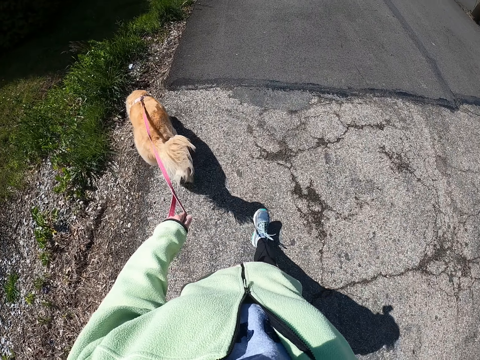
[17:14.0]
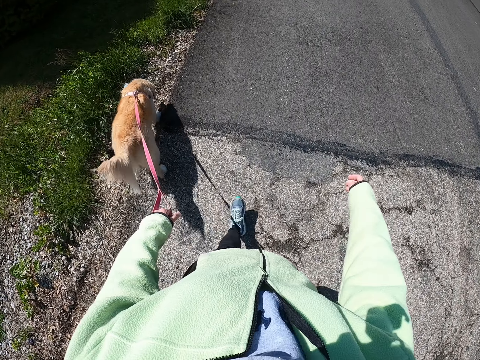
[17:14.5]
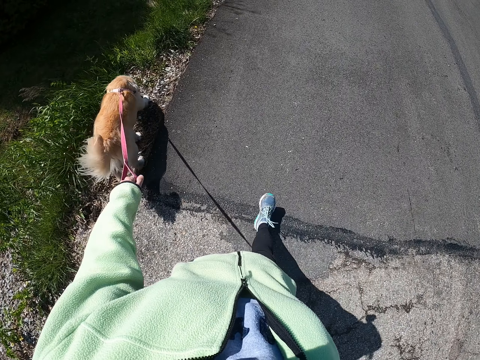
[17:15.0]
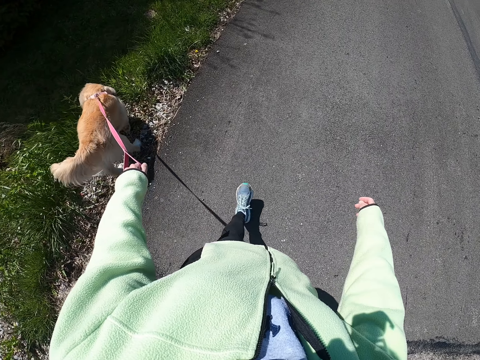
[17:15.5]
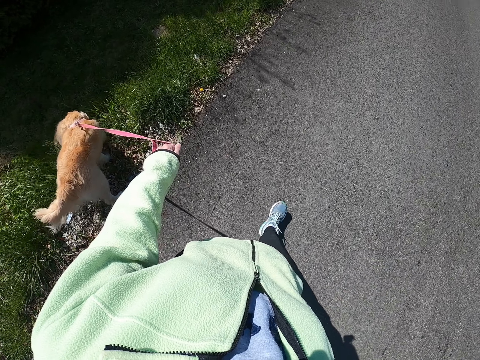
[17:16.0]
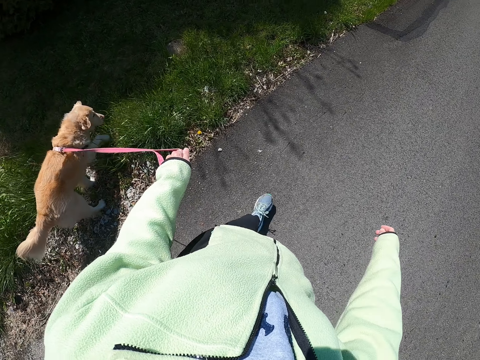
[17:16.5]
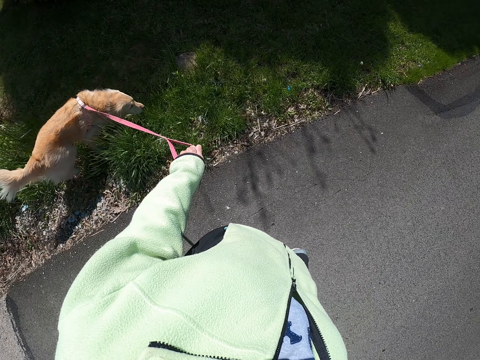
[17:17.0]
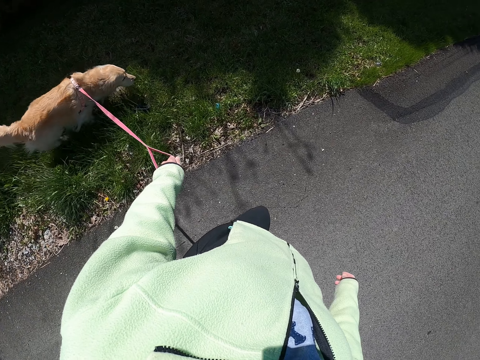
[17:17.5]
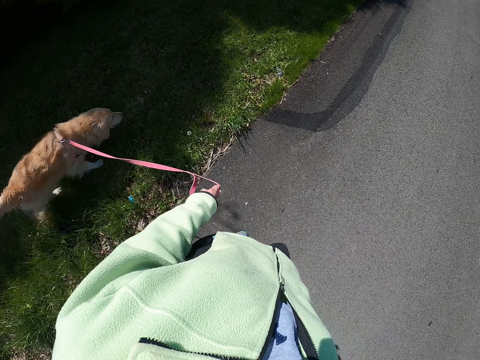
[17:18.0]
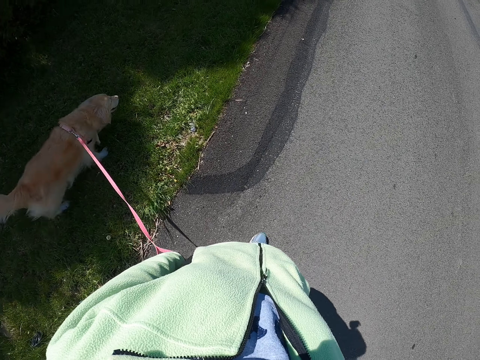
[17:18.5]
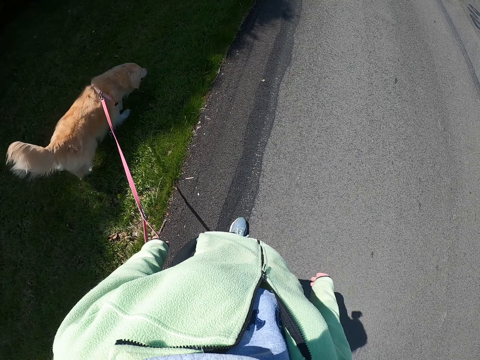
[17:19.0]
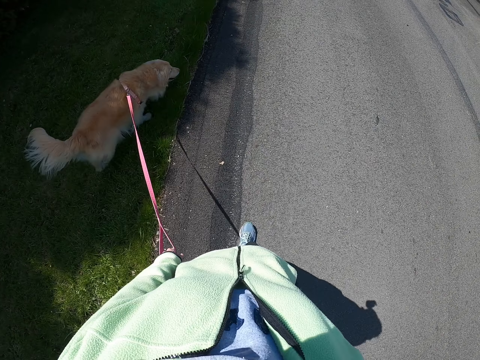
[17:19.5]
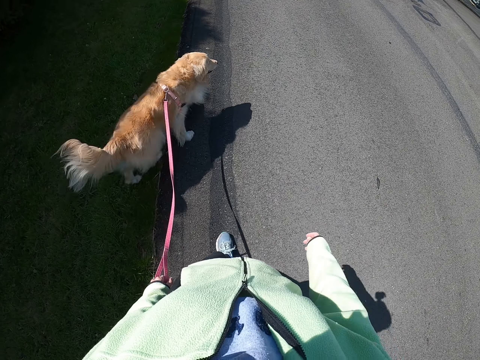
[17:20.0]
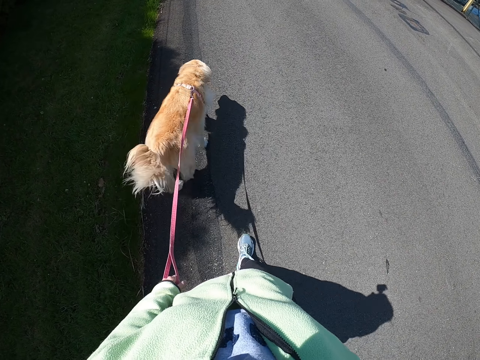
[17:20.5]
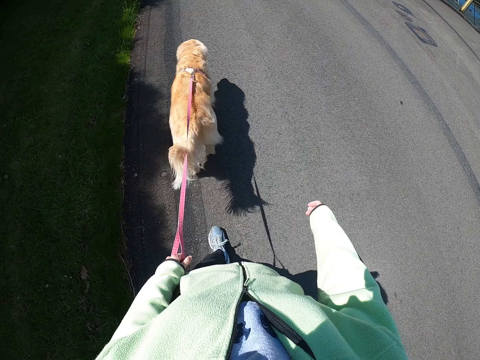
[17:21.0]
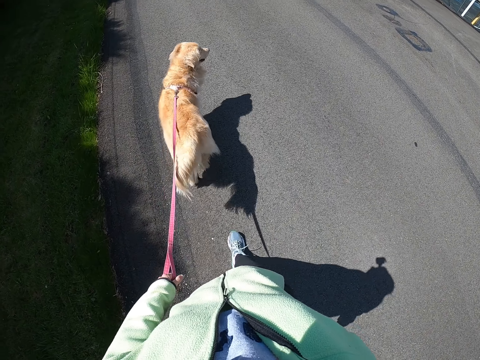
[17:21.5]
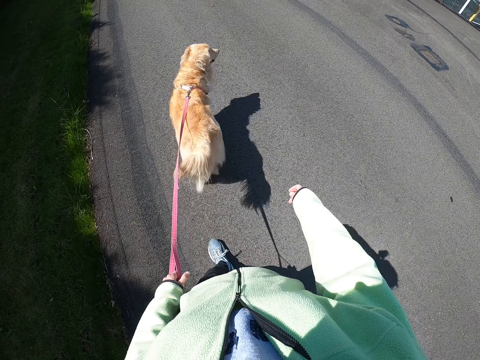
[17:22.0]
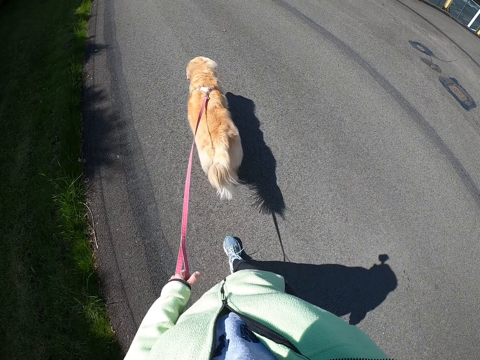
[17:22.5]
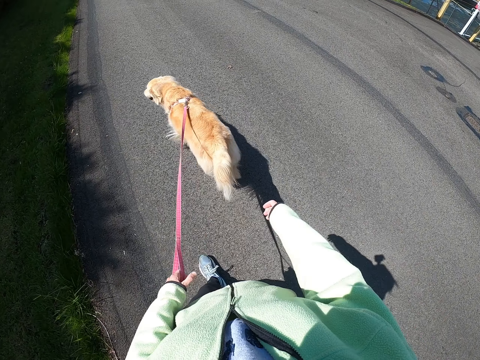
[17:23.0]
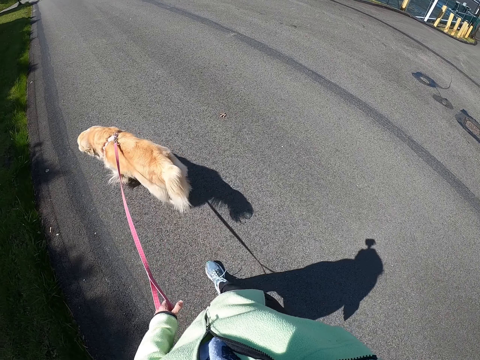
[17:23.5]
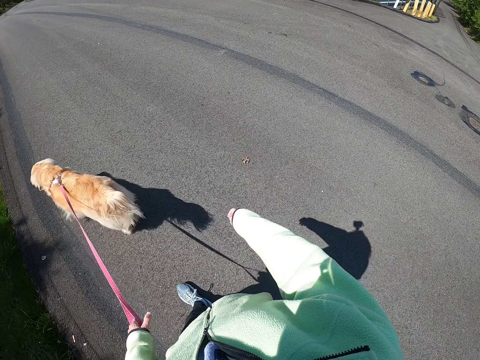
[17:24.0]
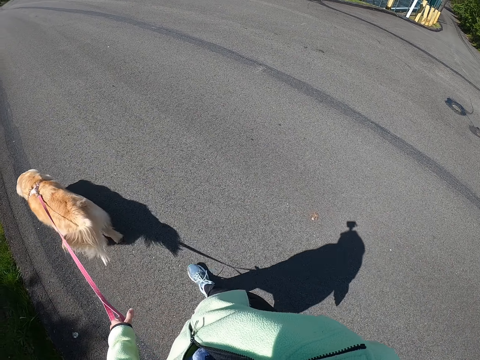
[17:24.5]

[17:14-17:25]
The camera wearer pulls the puppy with her left hand. She walks around with the puppy in her left hand.

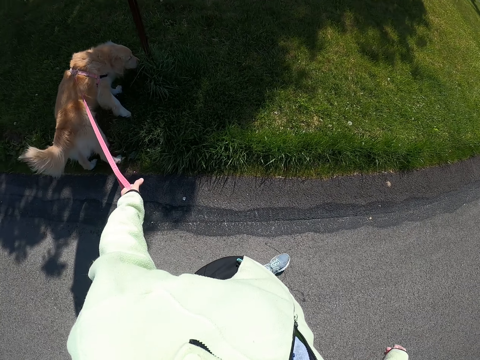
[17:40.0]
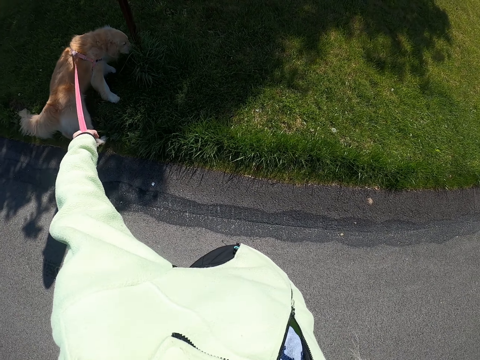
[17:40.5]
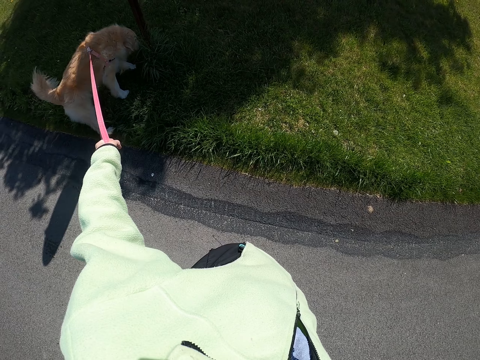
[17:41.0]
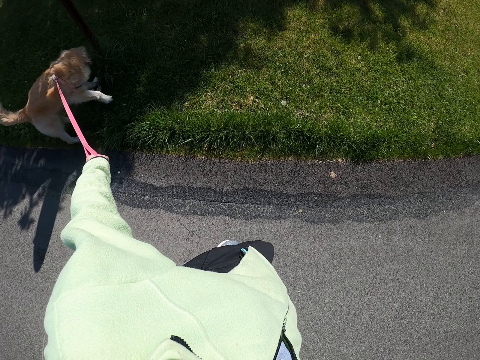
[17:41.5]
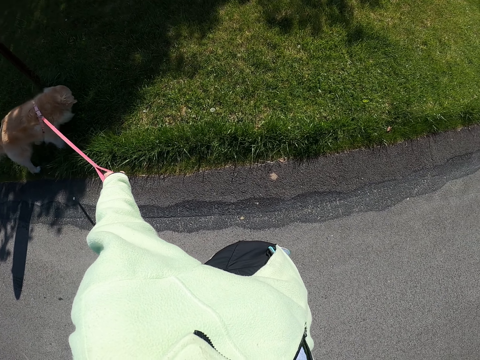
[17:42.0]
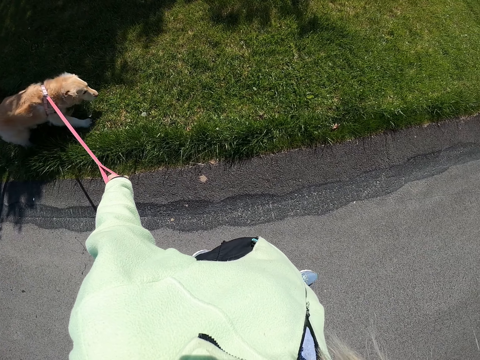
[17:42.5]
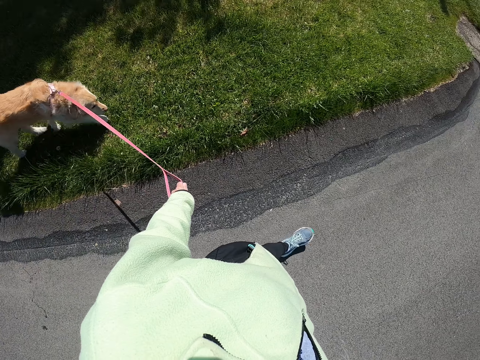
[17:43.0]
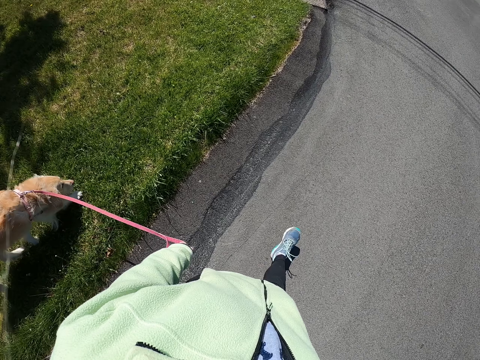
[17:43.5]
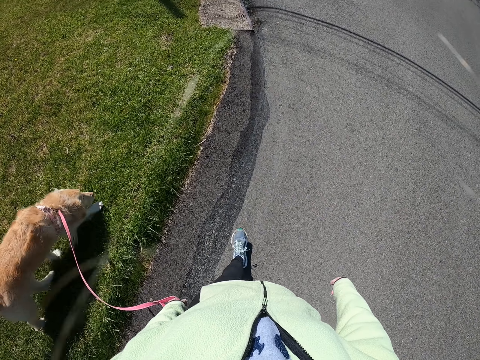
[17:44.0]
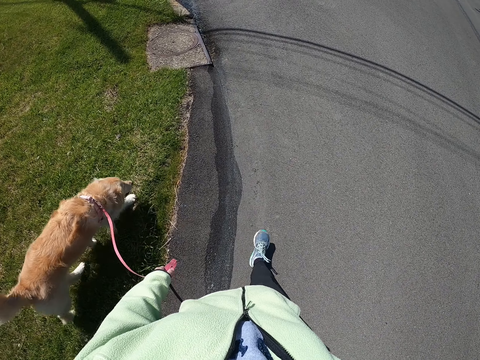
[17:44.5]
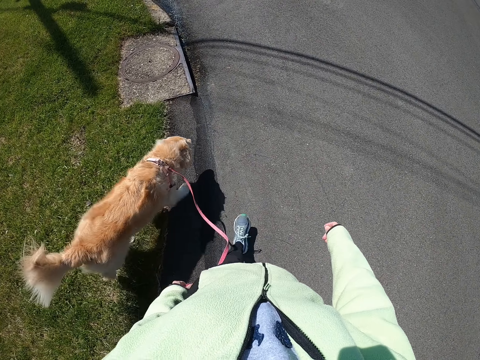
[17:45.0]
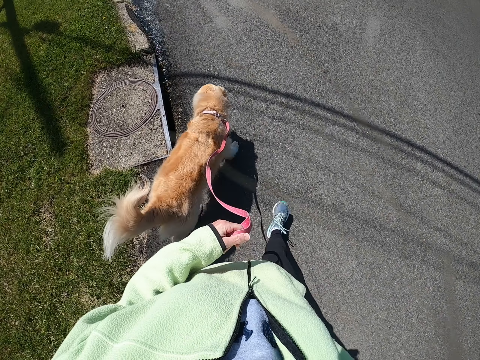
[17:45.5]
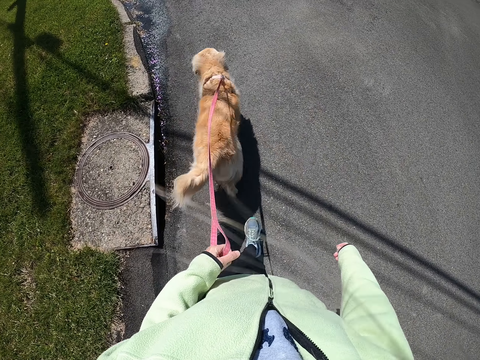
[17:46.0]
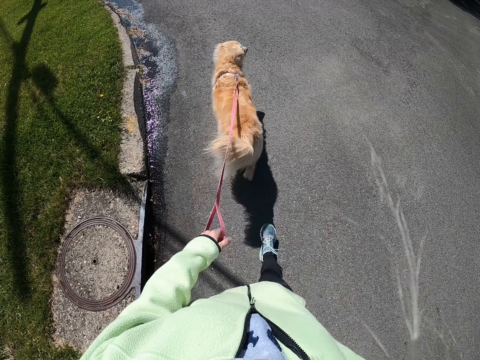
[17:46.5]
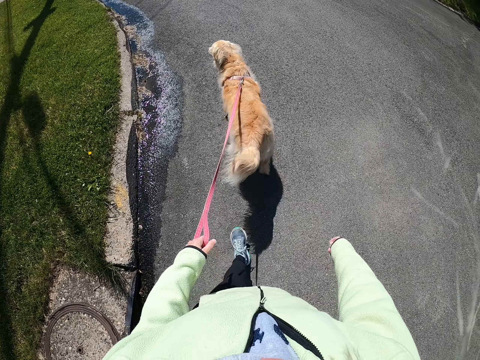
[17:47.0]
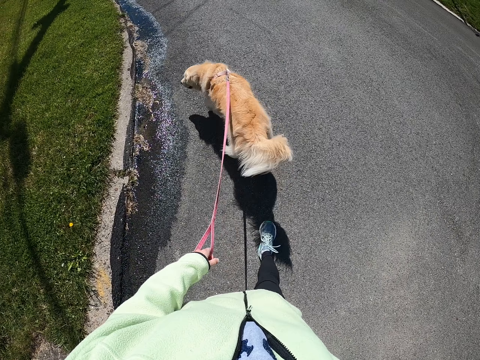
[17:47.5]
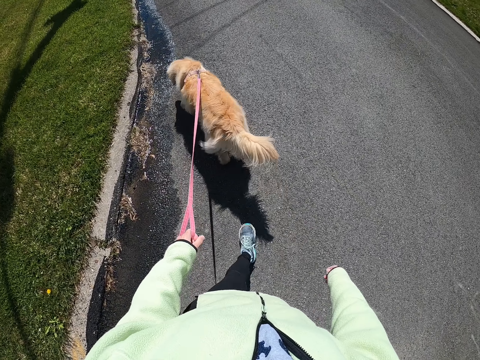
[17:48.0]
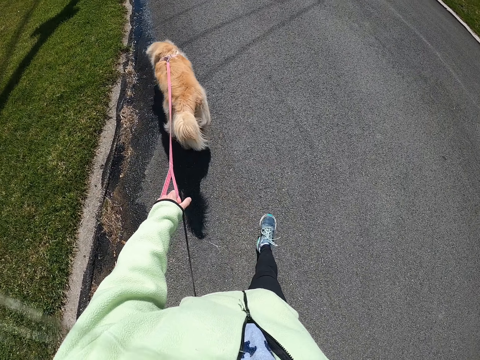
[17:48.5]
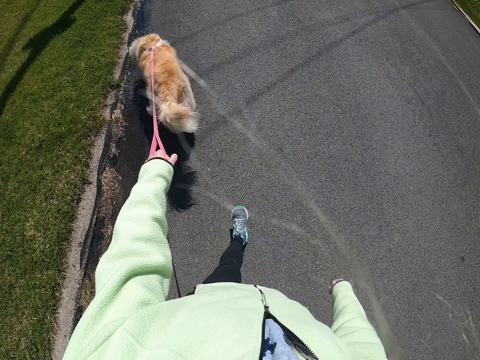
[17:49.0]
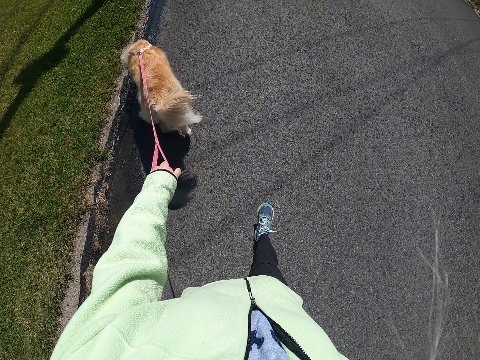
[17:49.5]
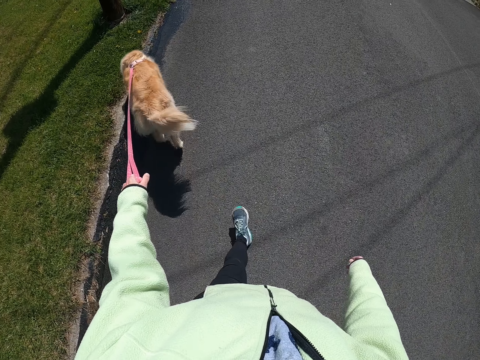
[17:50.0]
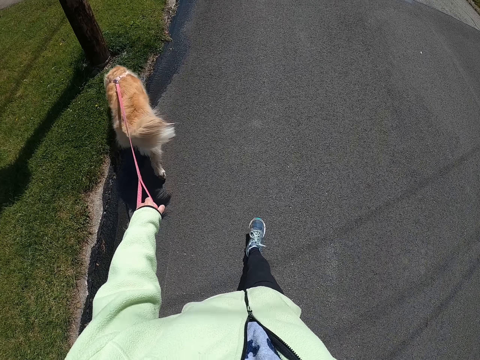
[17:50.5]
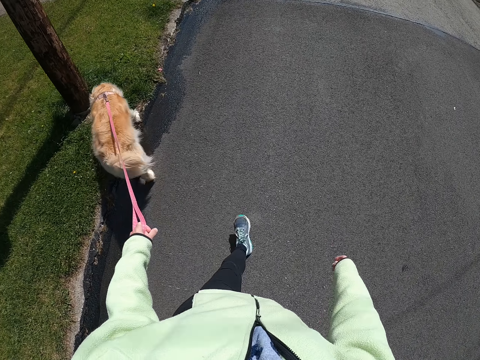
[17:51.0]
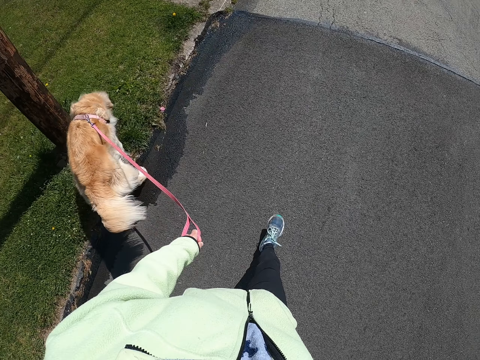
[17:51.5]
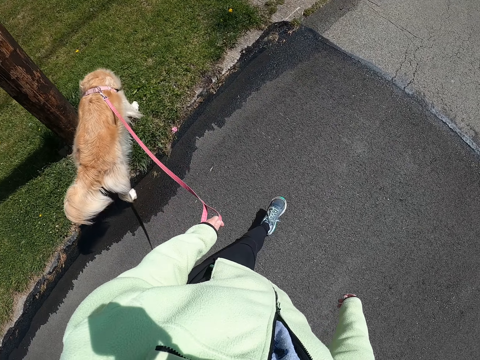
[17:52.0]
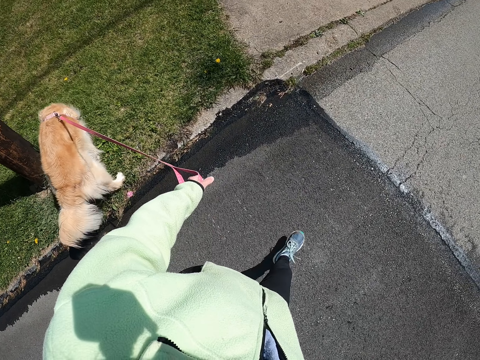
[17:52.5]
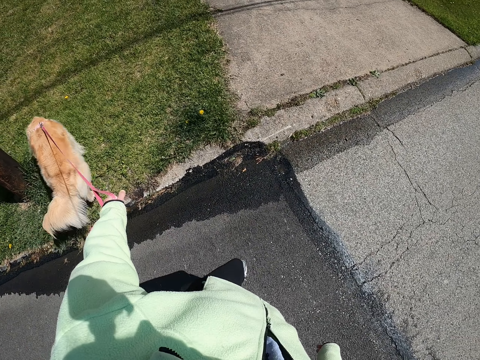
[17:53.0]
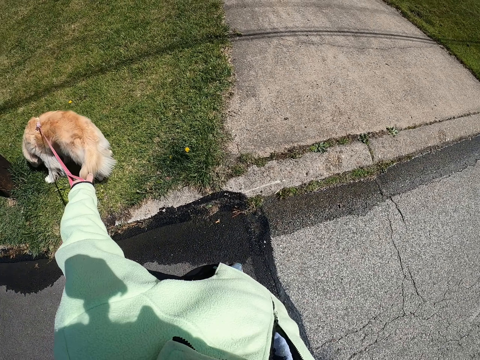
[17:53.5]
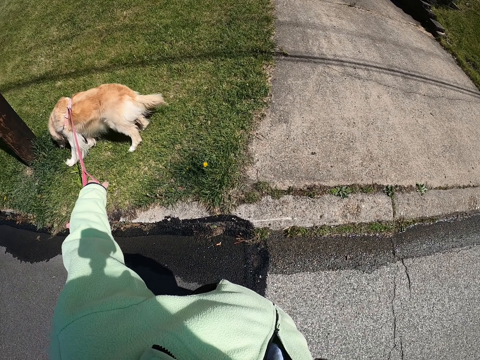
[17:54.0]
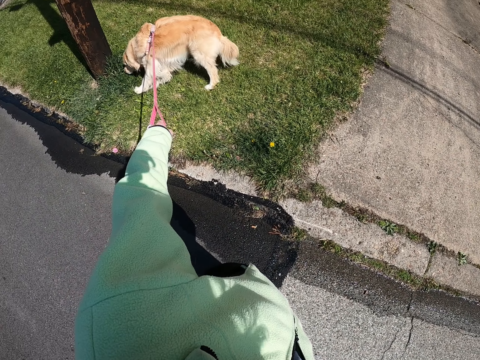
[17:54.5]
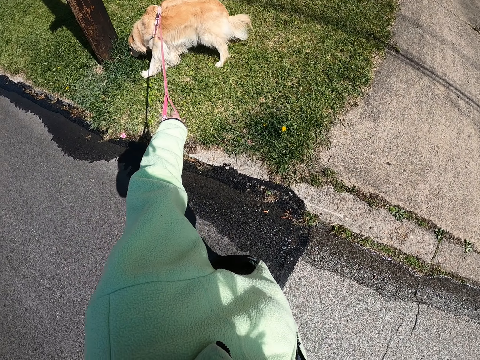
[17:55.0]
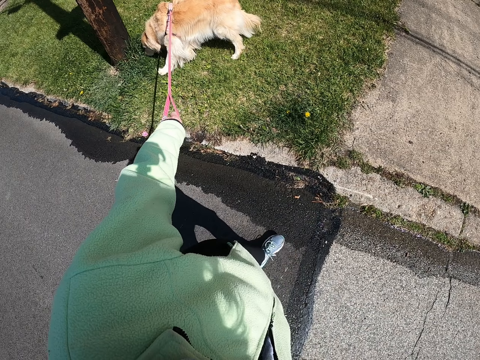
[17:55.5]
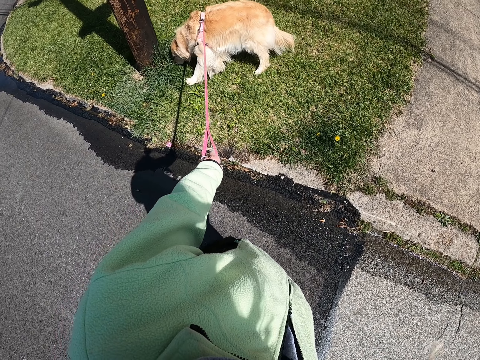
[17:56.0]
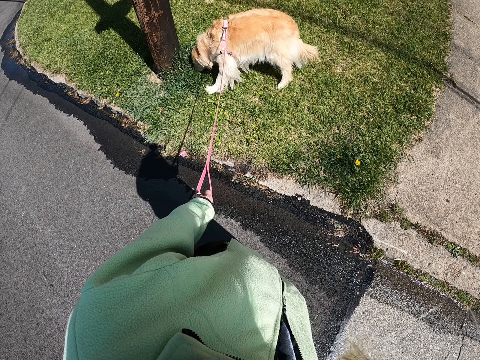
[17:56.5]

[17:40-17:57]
The camera wearer pulls the puppy with her left hand. She walks around with the puppy in her left hand on the road. She pulls the puppy with her left hand.
